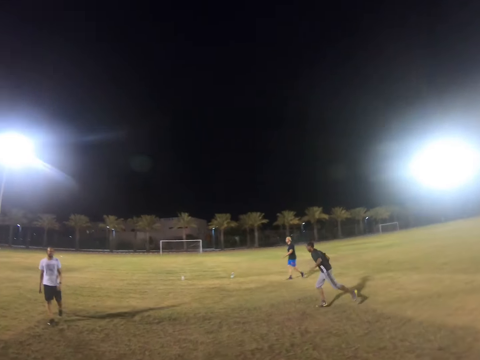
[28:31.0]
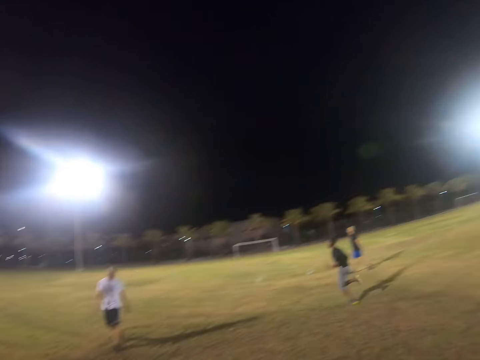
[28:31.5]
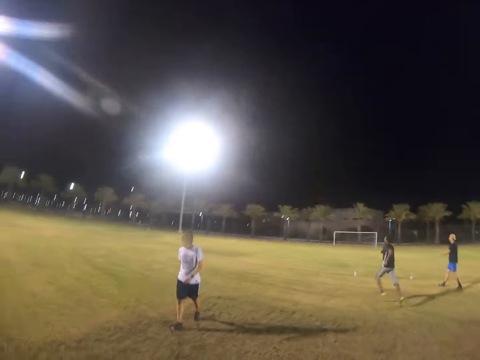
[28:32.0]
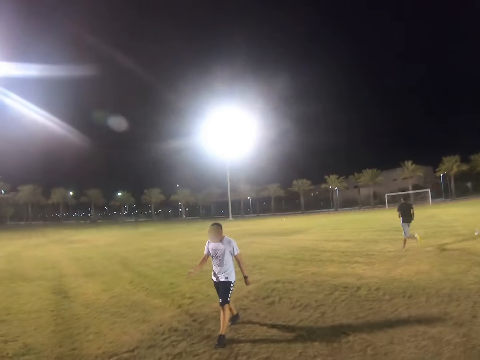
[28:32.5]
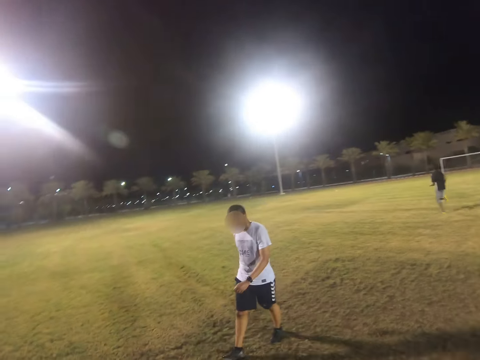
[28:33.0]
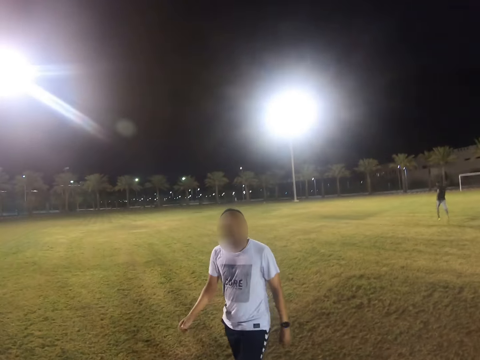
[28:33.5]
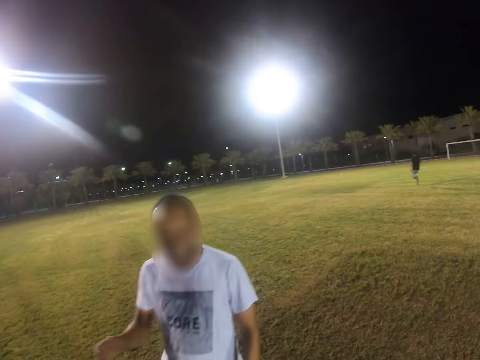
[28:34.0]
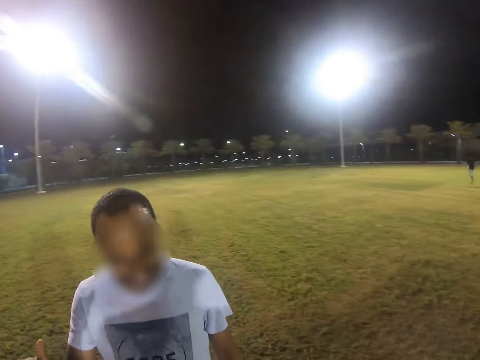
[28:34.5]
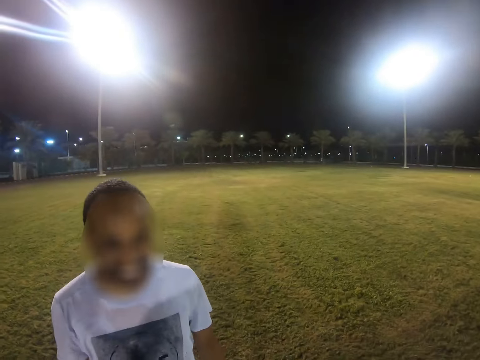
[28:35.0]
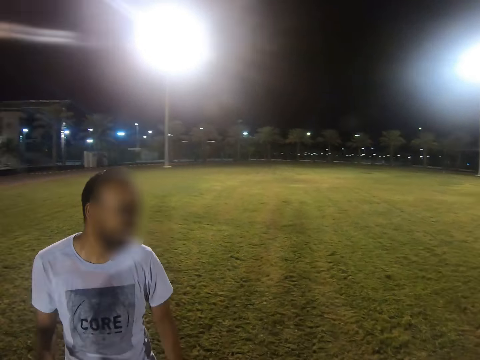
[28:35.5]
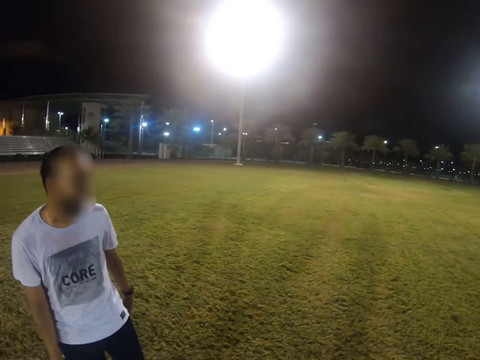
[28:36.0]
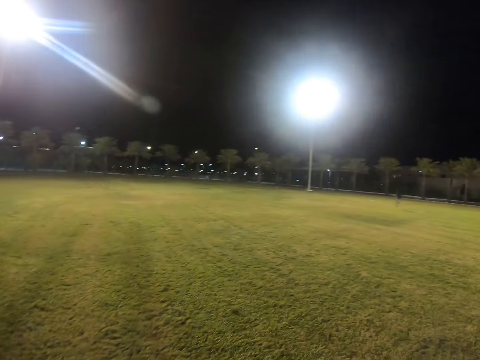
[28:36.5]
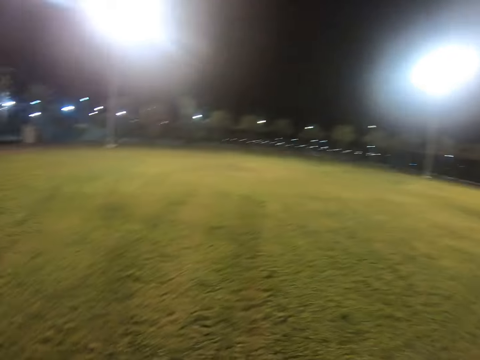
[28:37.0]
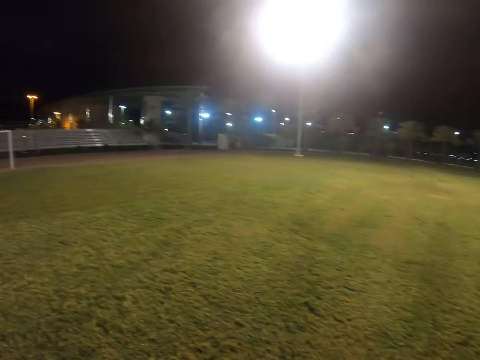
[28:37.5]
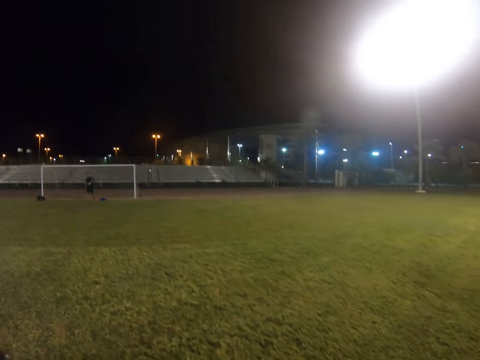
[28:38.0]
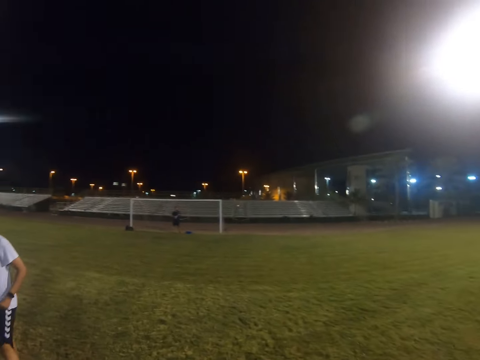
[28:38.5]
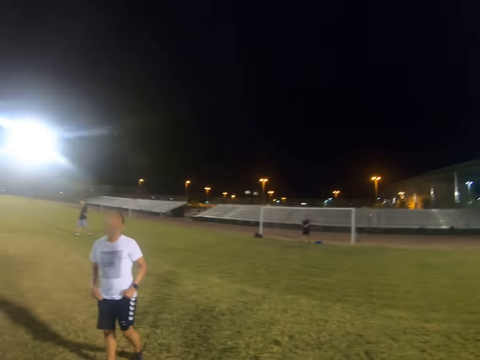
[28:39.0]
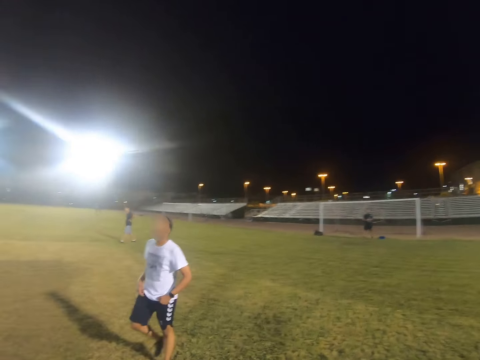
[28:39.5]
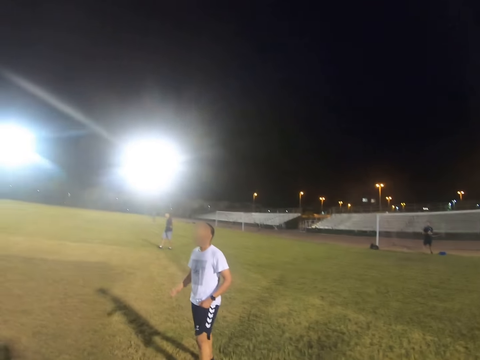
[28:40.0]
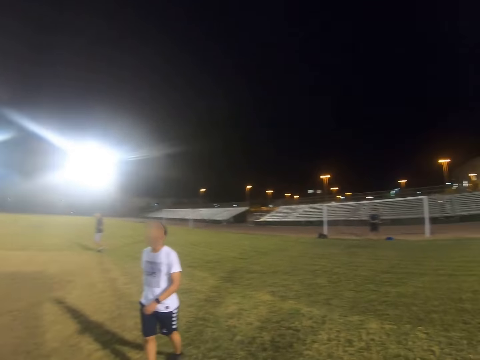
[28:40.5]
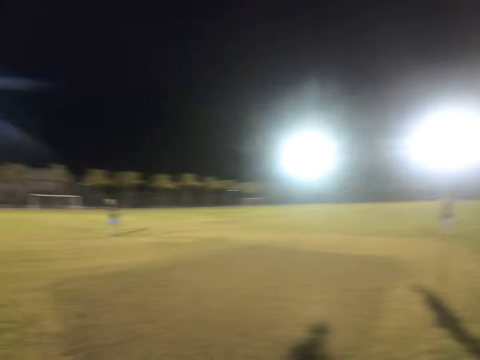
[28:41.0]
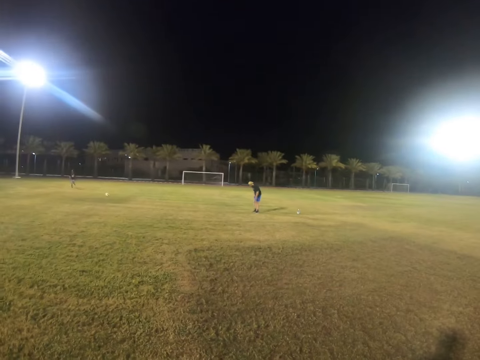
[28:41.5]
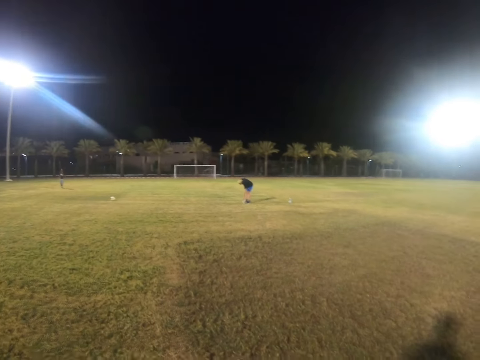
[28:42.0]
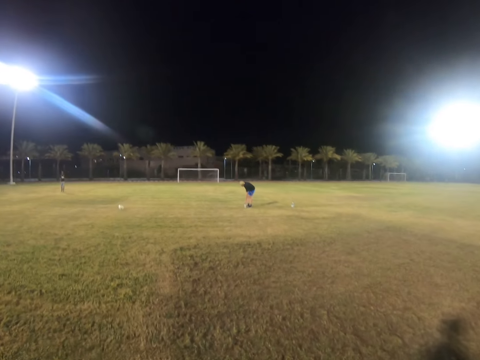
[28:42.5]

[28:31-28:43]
A man runs in the field. Another man walks in the field. The camera wearer gives a high five to a person. They walk in the field.

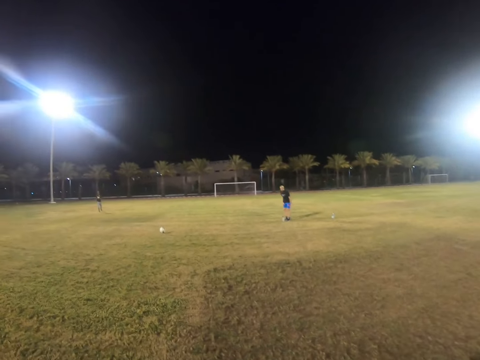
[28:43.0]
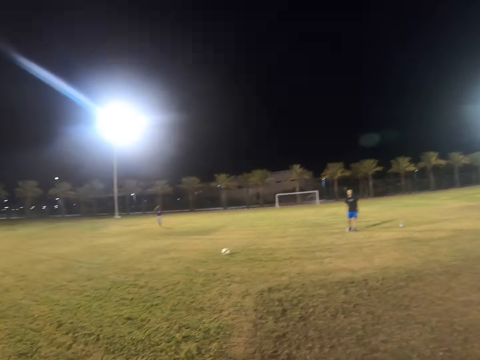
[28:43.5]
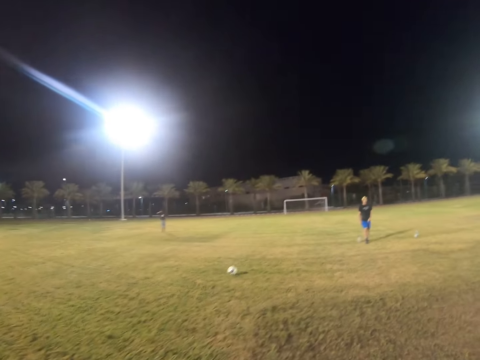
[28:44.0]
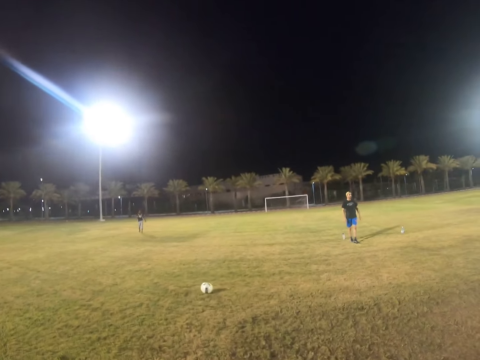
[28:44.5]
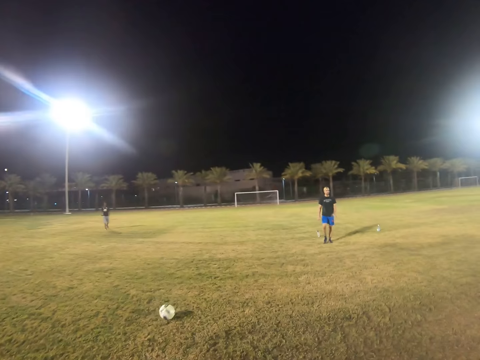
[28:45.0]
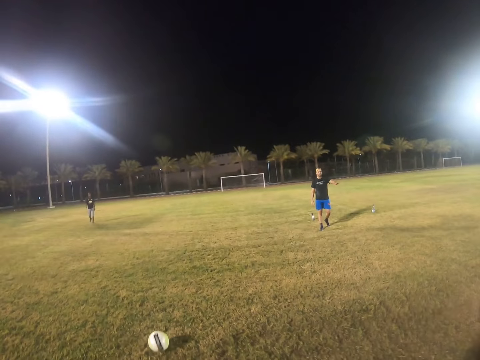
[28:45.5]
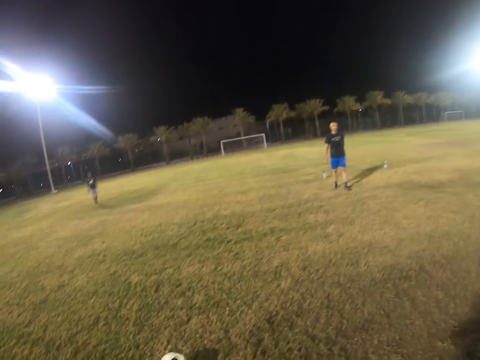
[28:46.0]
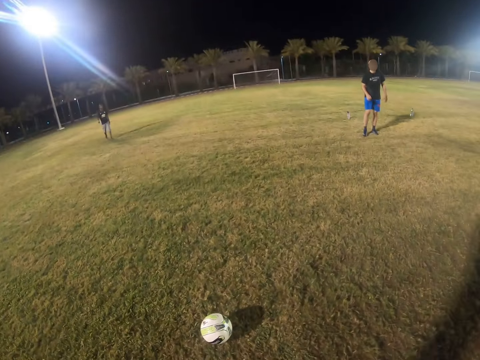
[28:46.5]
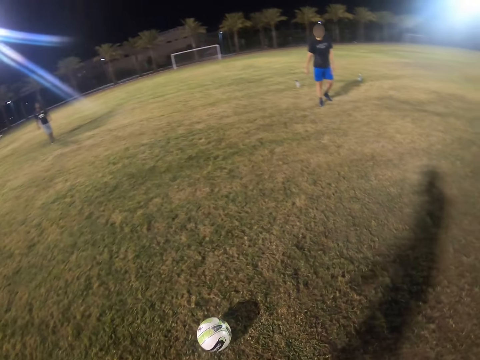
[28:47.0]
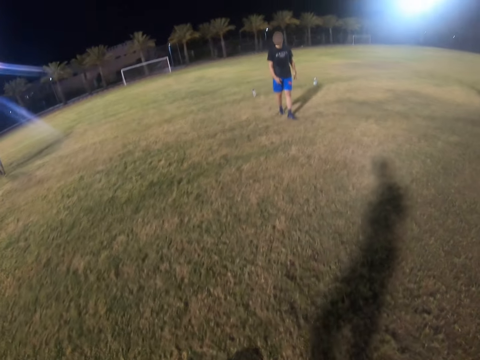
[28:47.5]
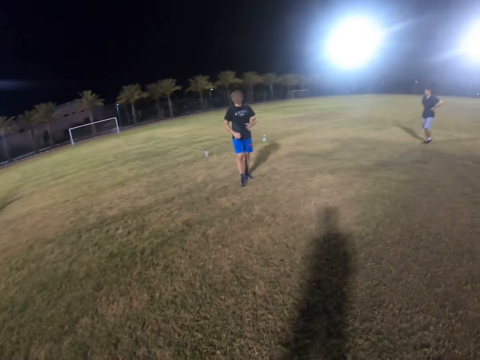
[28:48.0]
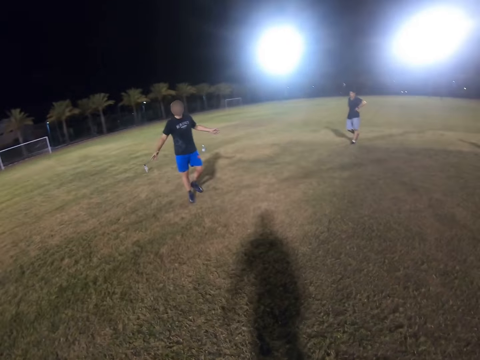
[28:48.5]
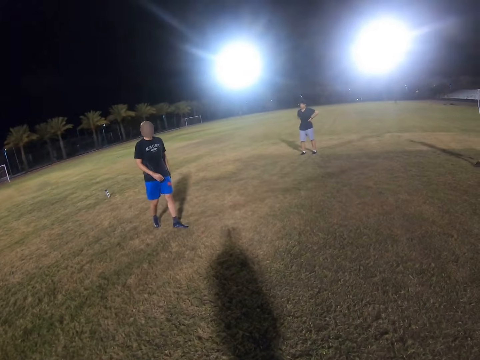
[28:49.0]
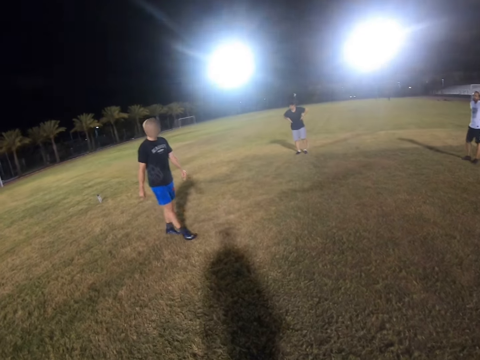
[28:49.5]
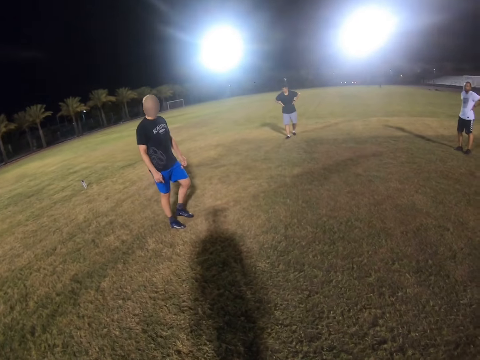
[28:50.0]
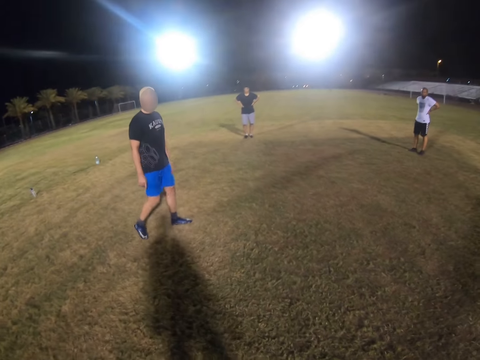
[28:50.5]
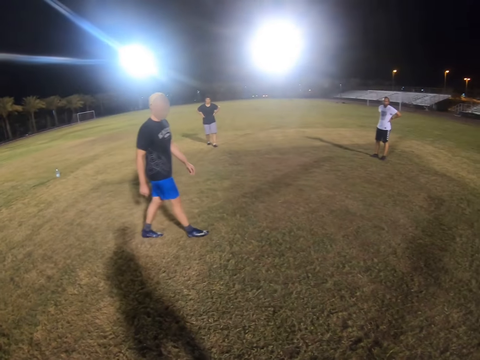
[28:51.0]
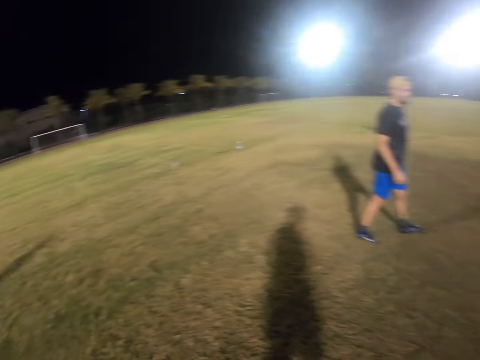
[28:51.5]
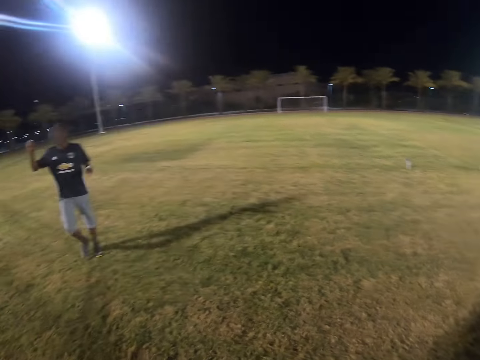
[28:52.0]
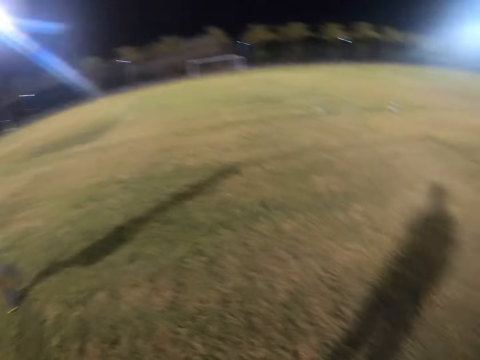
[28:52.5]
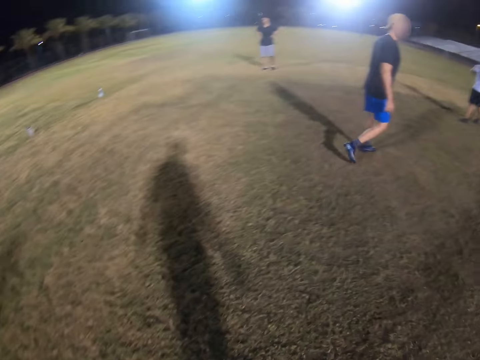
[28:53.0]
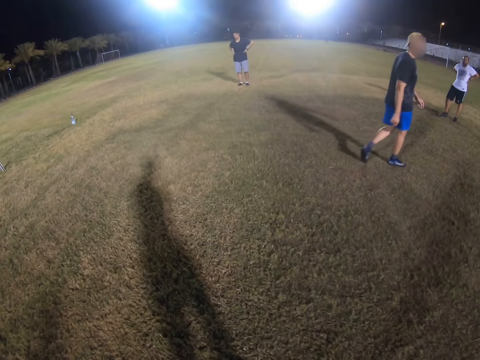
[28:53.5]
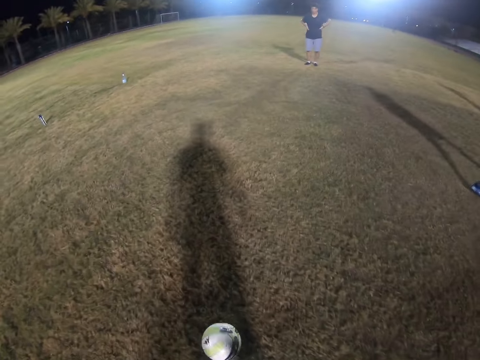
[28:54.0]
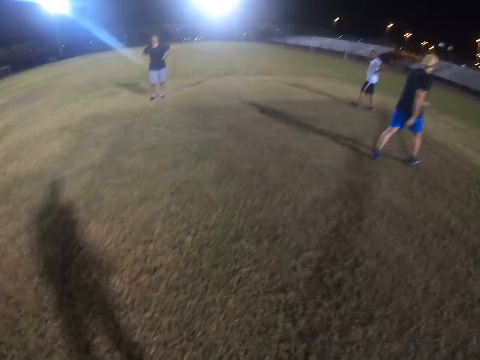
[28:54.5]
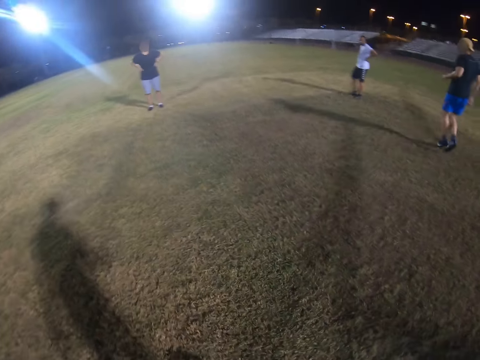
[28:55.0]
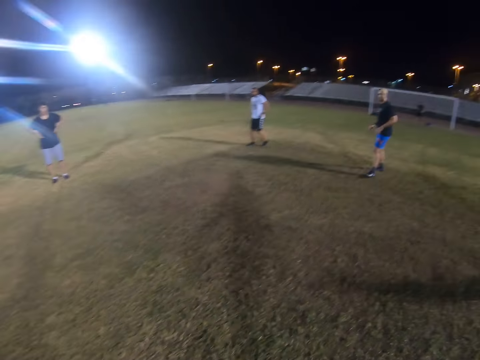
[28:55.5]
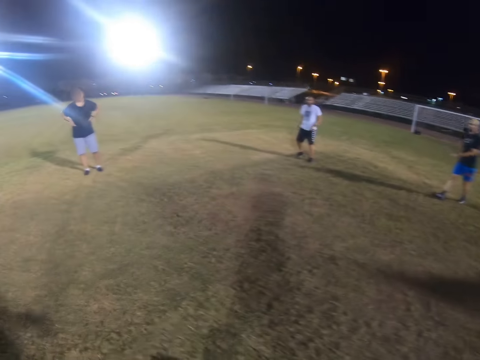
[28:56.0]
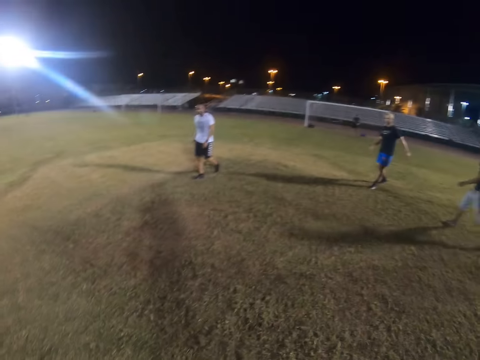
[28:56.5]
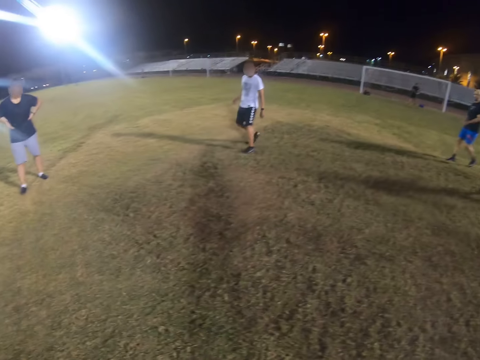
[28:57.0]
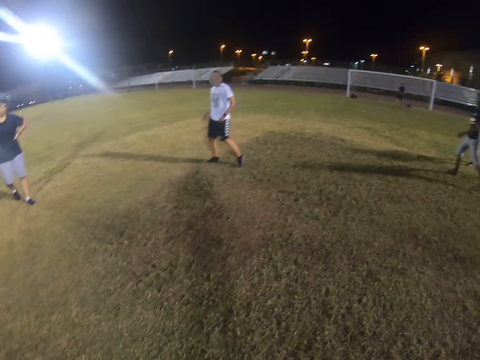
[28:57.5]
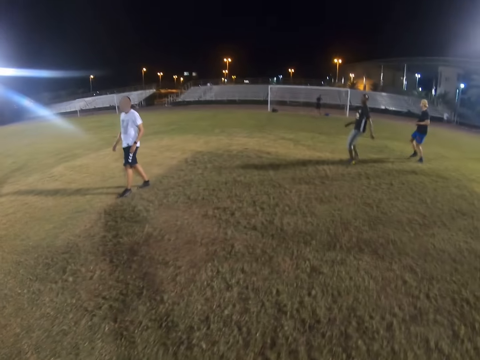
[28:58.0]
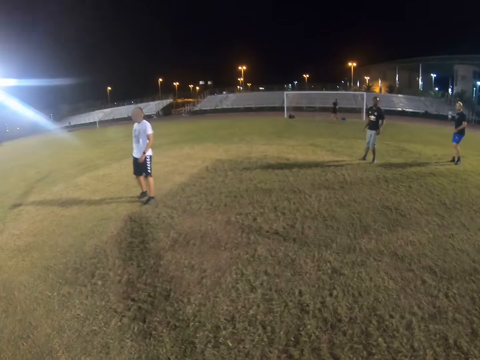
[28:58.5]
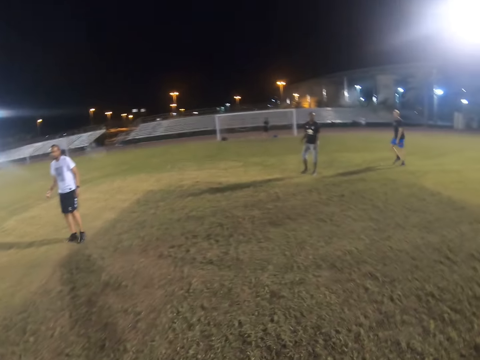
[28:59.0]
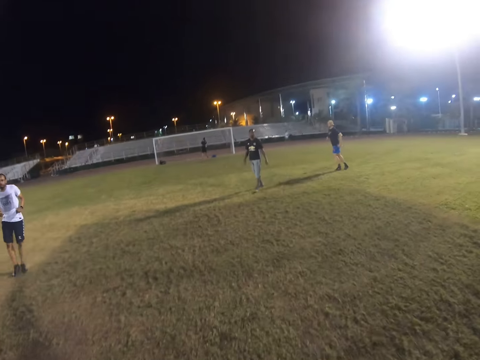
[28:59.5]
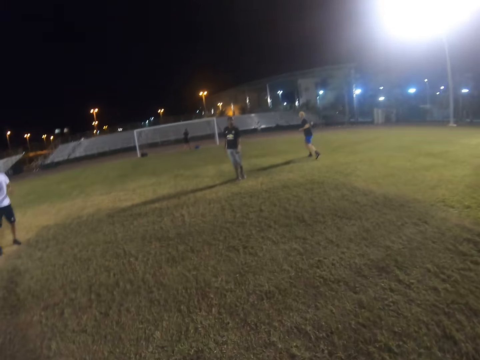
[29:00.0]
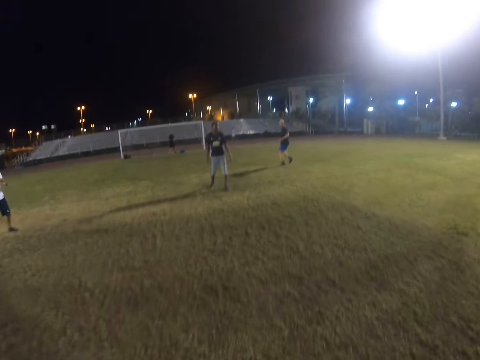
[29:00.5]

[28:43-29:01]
The camera wearer goes towards the ball. A man walks in the field. The camera wearer plays with the ball.
